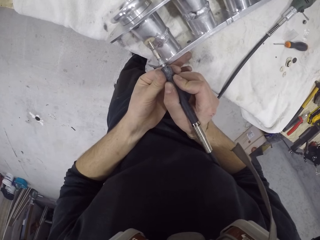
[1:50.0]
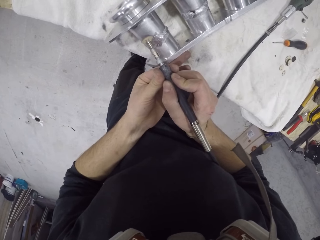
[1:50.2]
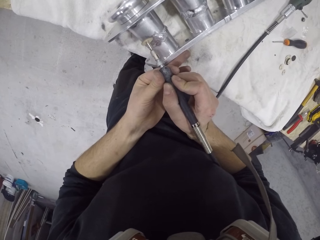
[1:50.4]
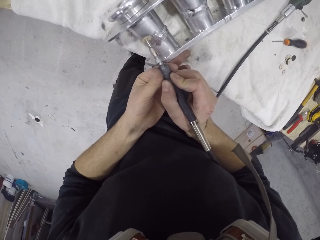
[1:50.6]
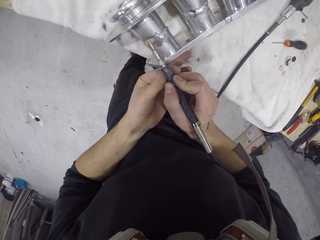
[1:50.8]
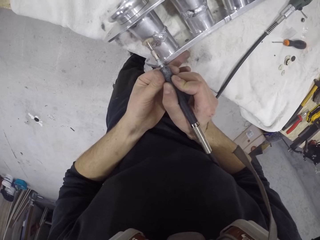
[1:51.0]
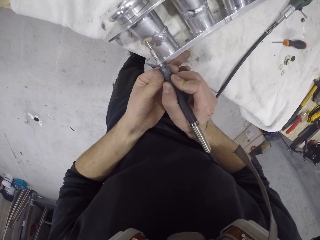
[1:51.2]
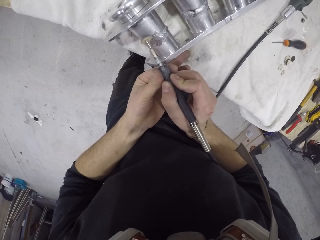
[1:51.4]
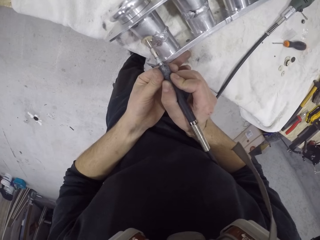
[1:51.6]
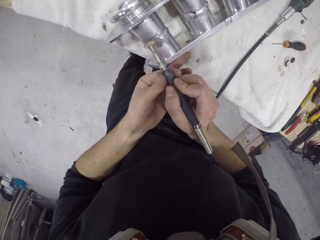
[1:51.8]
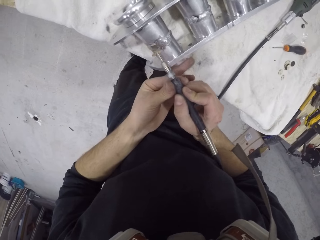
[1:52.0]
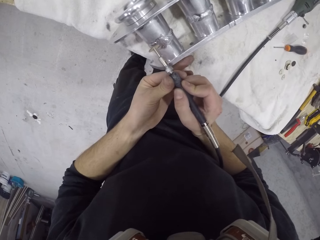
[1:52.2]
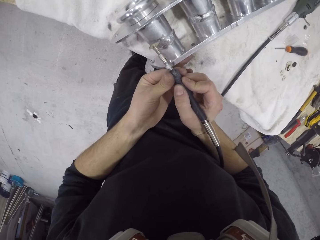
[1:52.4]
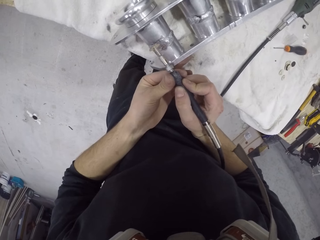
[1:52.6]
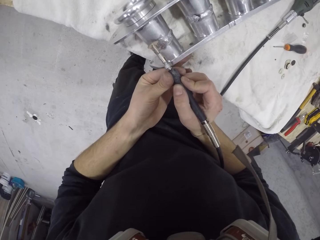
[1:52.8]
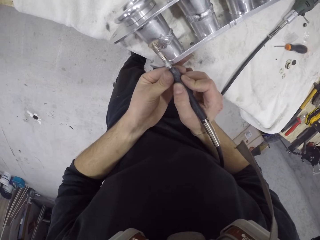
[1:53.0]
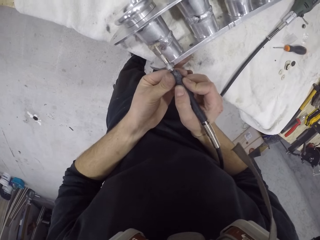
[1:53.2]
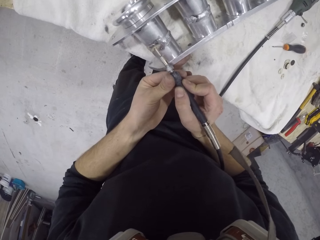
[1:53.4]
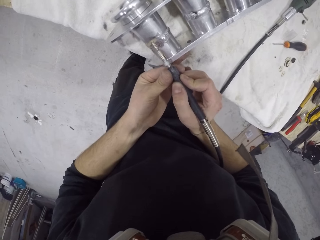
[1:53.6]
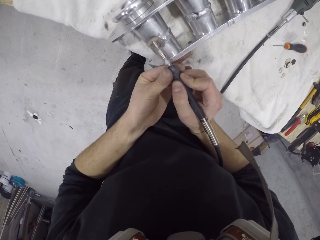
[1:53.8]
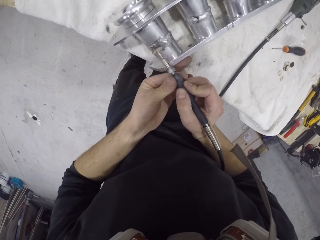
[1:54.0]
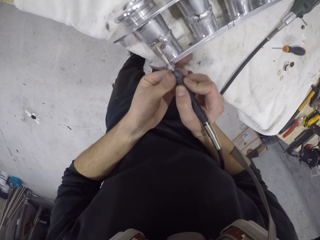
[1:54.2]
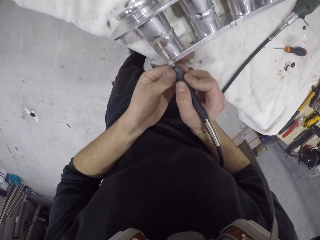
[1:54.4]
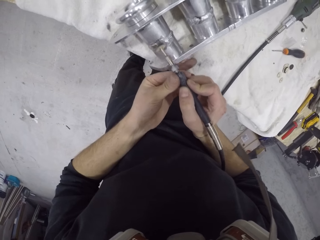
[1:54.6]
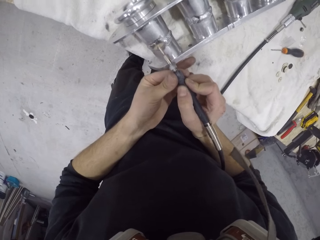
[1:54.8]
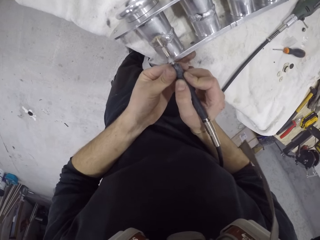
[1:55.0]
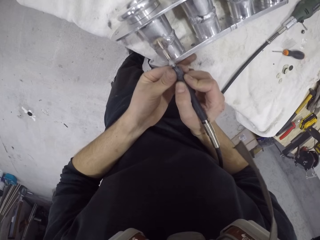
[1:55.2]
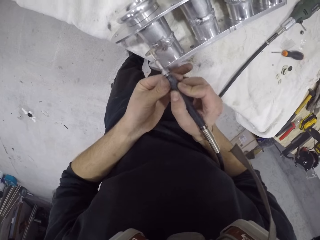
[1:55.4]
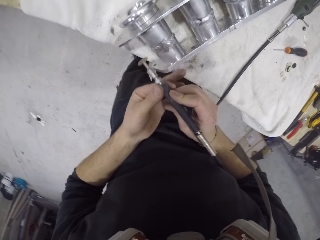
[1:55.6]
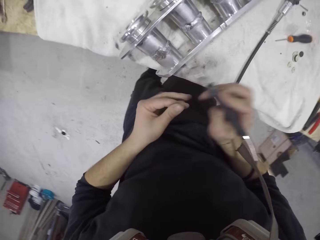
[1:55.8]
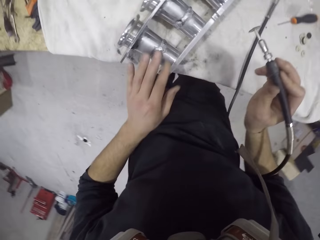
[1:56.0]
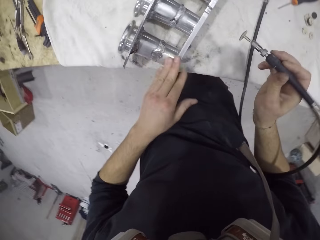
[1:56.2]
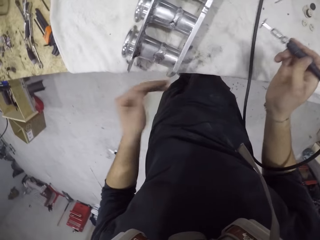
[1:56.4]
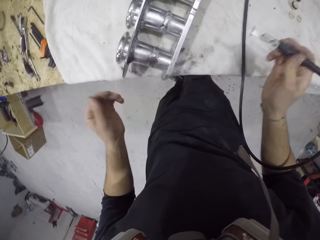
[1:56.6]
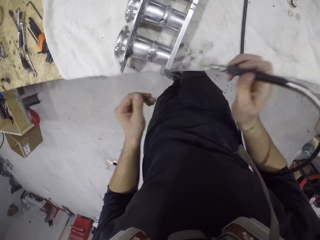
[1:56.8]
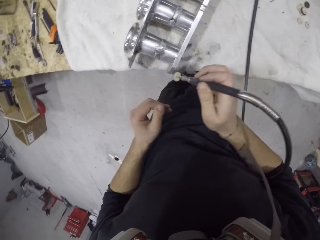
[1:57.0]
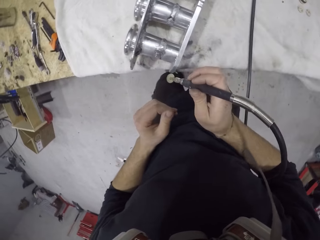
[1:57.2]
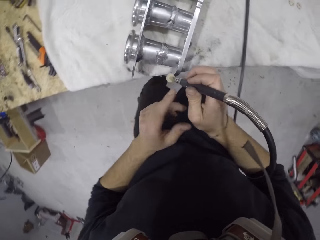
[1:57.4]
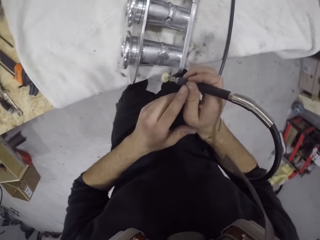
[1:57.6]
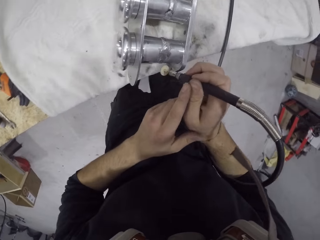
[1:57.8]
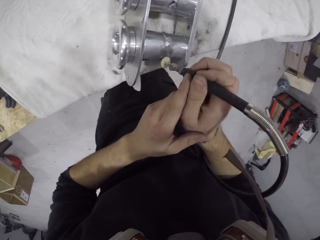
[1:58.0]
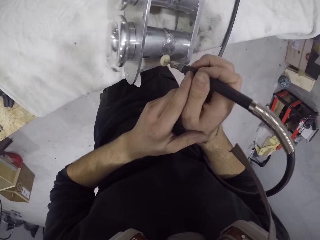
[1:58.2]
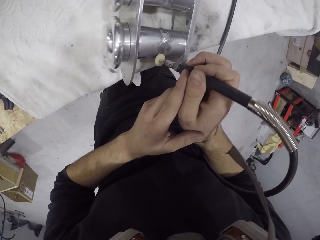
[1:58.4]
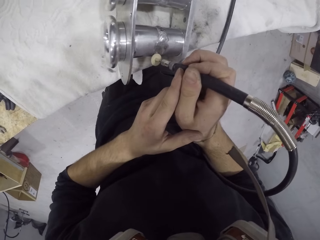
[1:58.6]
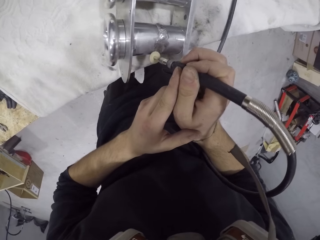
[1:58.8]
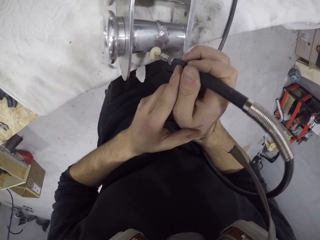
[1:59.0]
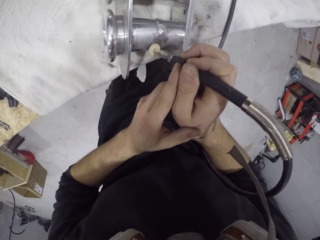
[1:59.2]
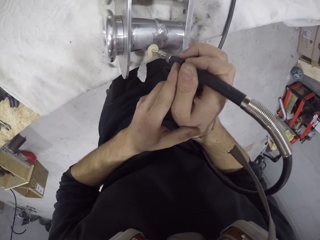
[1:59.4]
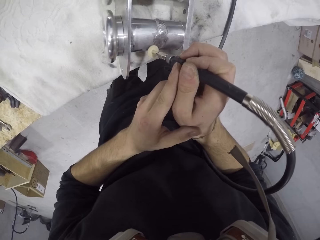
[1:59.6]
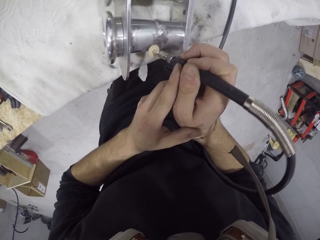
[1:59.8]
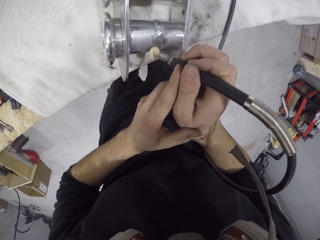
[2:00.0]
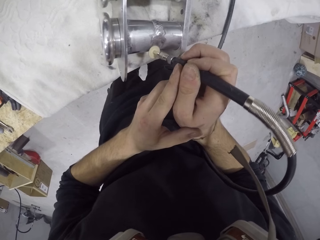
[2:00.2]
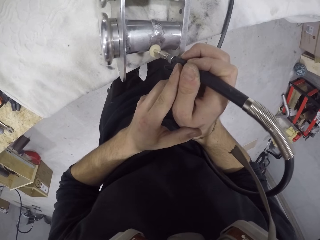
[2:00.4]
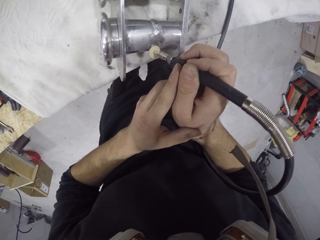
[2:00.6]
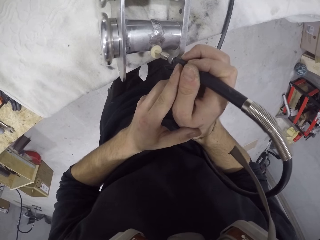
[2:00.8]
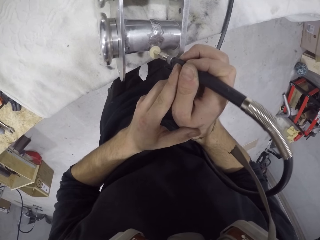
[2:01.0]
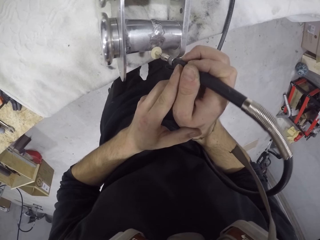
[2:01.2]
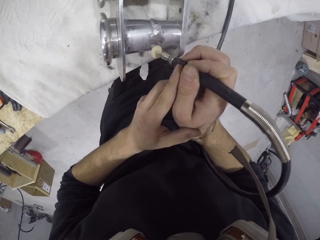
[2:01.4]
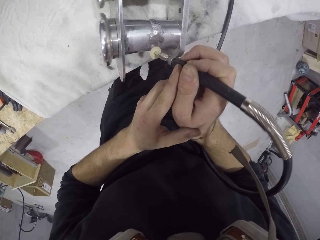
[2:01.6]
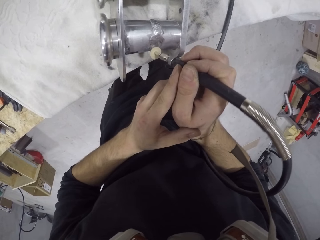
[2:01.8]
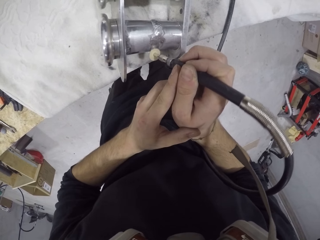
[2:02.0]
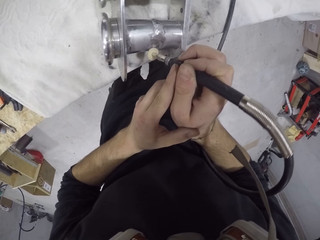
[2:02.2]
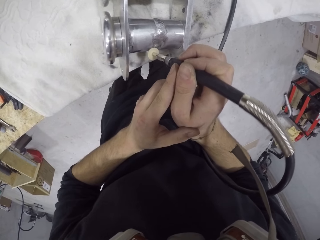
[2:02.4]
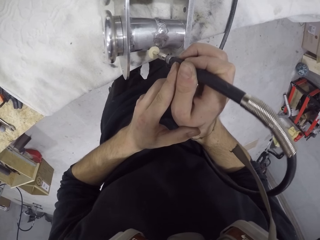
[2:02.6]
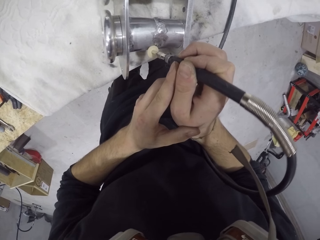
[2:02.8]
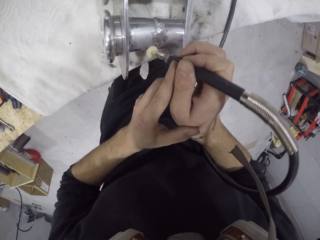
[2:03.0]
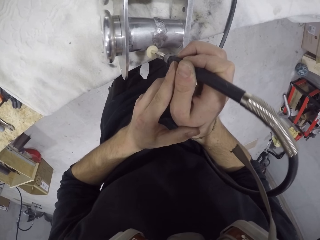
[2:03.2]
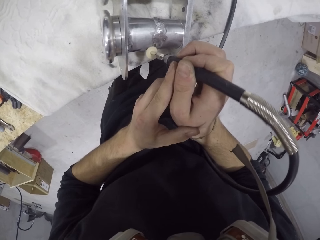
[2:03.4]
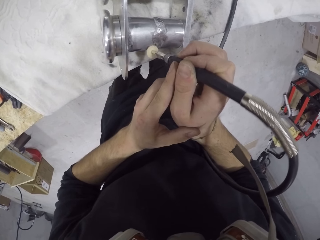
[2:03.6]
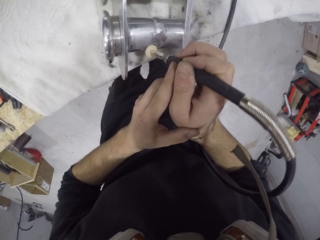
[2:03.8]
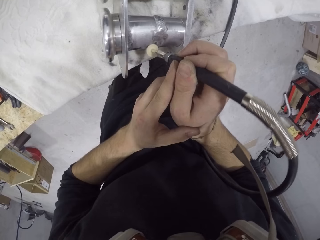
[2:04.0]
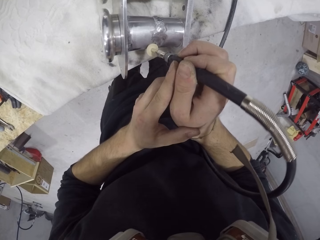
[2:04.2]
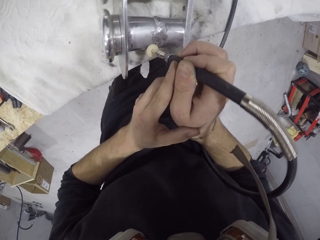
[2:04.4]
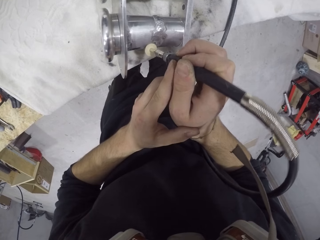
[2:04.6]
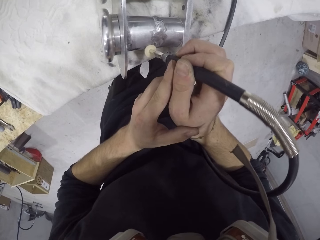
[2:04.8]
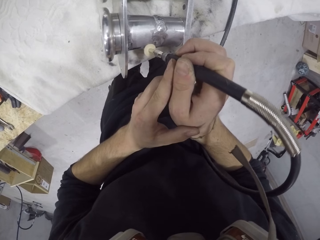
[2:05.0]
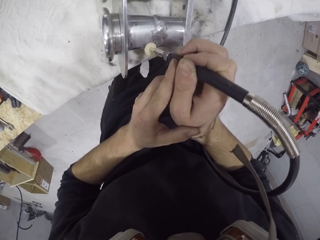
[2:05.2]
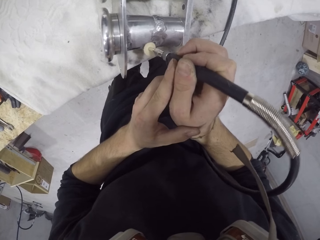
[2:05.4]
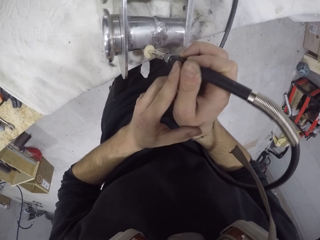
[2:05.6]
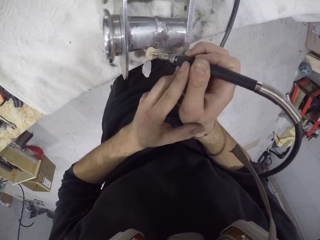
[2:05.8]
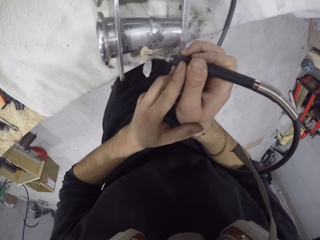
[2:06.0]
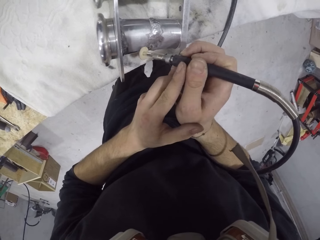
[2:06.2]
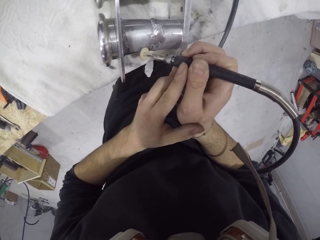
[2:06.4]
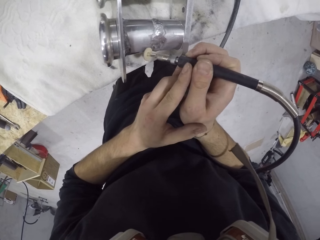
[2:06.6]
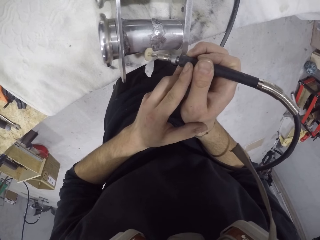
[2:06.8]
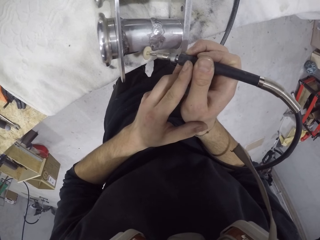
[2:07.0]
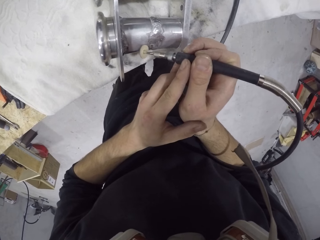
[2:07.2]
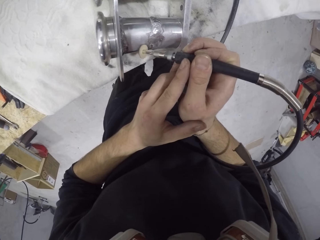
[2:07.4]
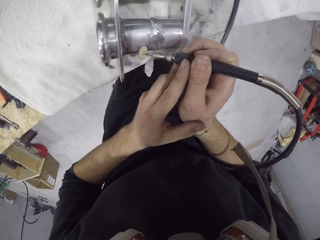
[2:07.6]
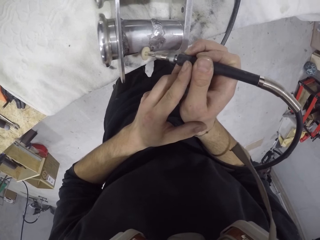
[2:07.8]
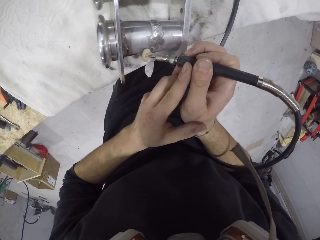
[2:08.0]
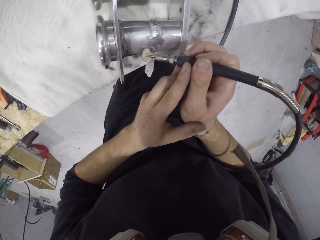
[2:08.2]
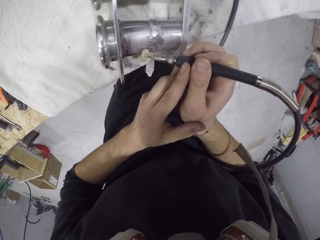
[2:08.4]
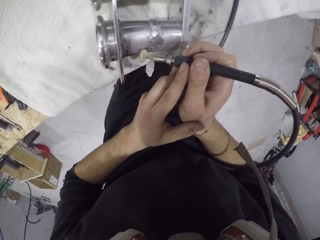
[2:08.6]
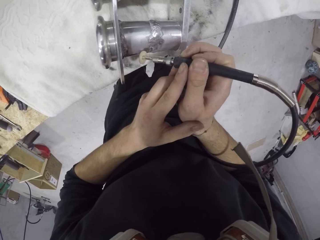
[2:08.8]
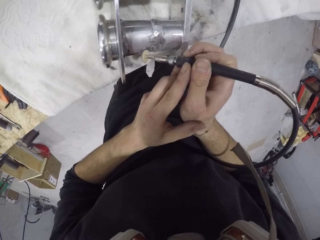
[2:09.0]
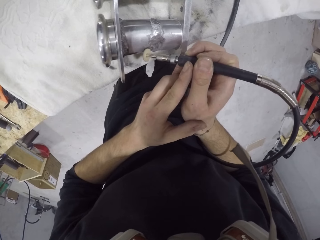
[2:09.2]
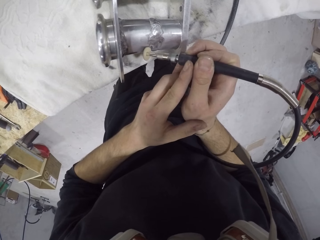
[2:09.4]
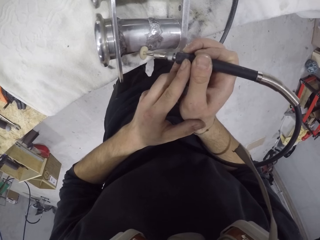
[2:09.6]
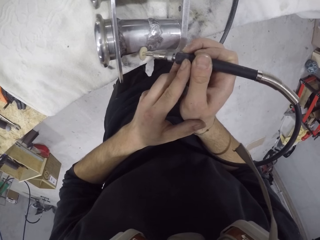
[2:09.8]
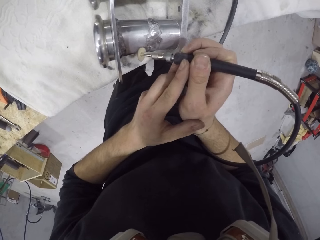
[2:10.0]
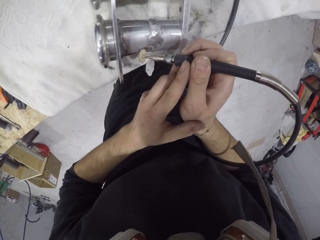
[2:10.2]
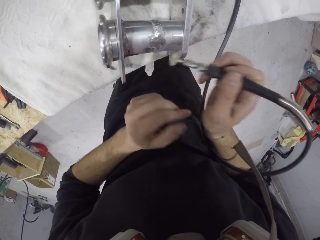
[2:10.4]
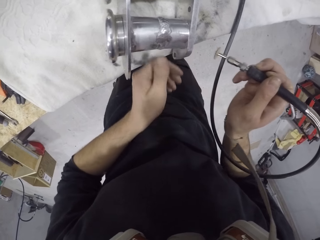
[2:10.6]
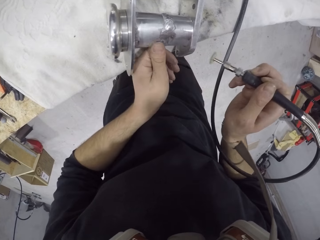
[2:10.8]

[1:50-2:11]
The camera wearer dusts the piece of metal with his left hand. He smoothens the piece of metal on the table with the rotary tool with both hands.
